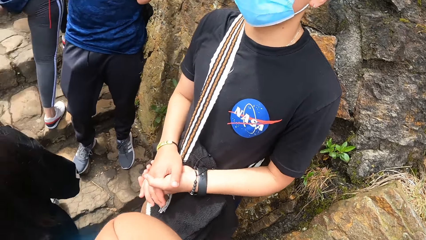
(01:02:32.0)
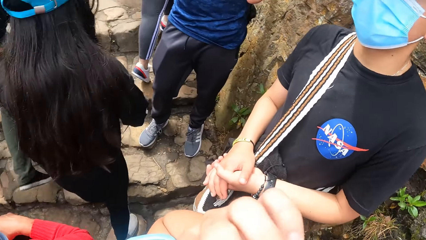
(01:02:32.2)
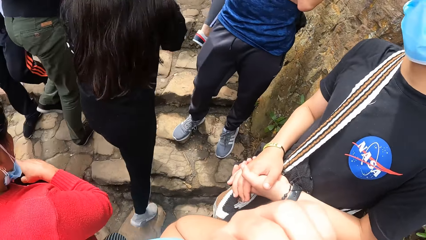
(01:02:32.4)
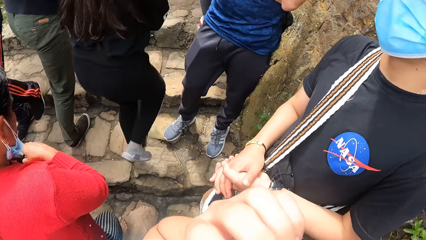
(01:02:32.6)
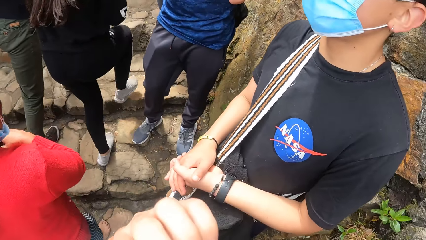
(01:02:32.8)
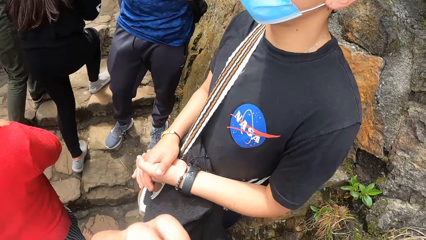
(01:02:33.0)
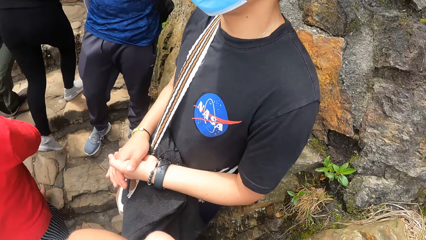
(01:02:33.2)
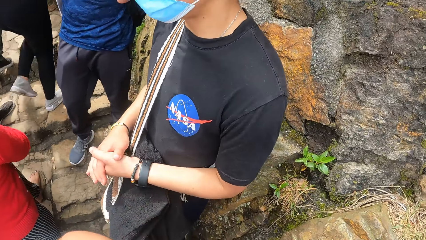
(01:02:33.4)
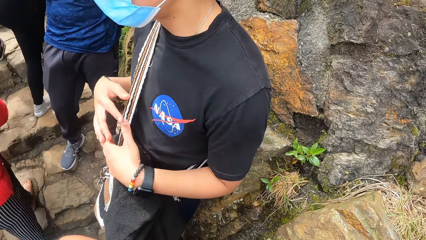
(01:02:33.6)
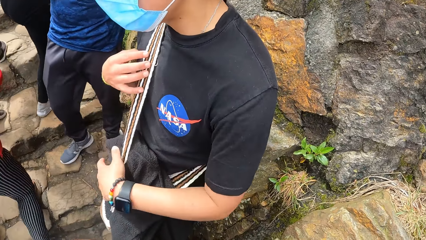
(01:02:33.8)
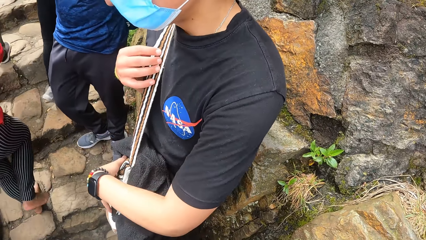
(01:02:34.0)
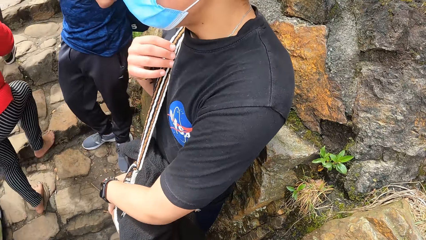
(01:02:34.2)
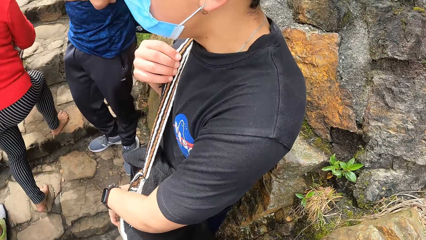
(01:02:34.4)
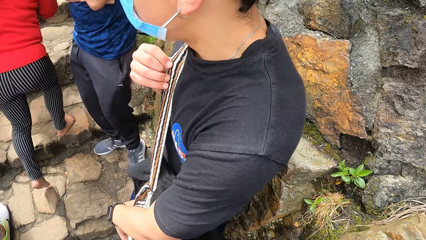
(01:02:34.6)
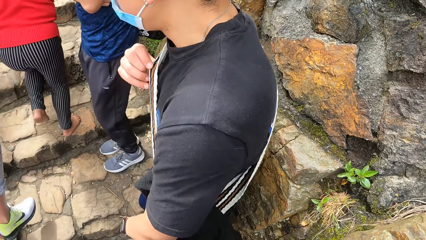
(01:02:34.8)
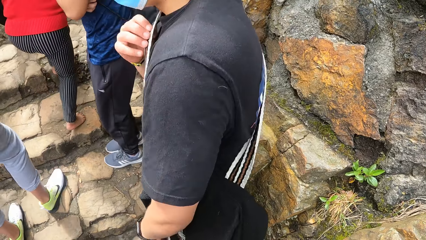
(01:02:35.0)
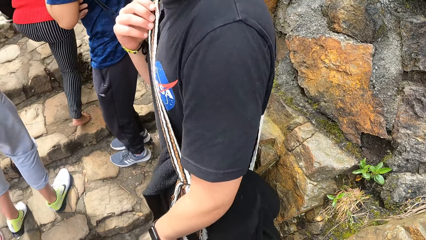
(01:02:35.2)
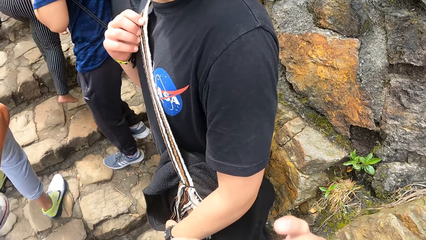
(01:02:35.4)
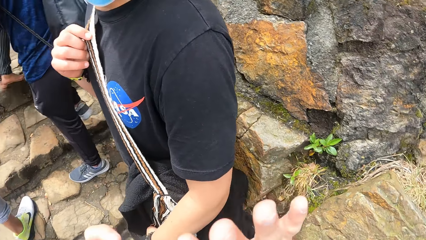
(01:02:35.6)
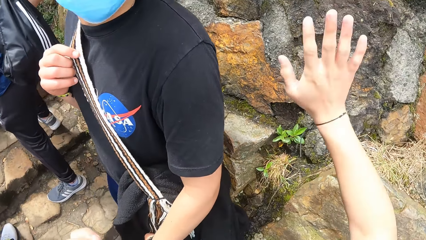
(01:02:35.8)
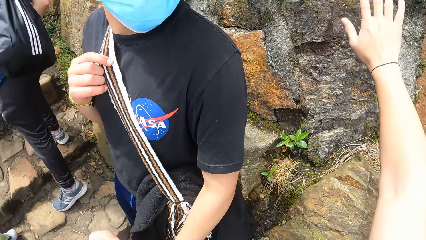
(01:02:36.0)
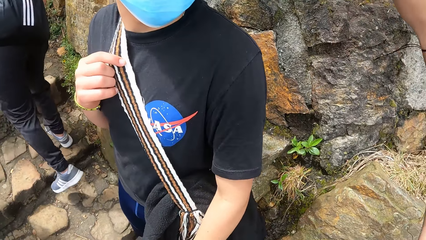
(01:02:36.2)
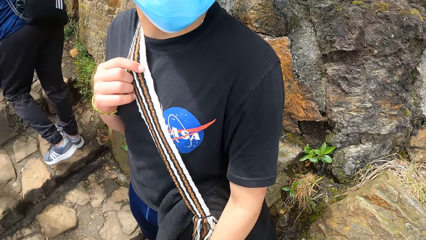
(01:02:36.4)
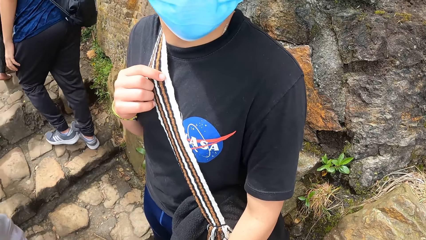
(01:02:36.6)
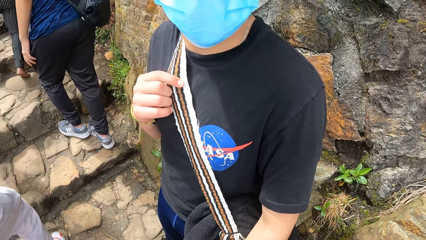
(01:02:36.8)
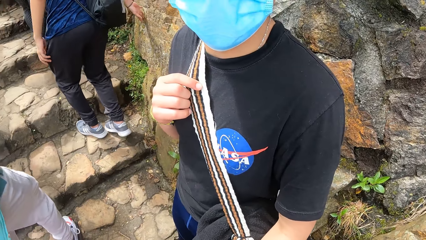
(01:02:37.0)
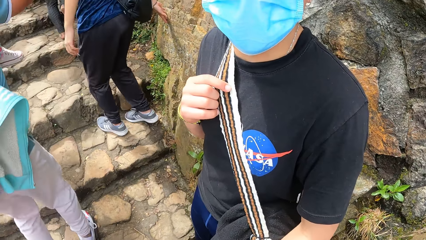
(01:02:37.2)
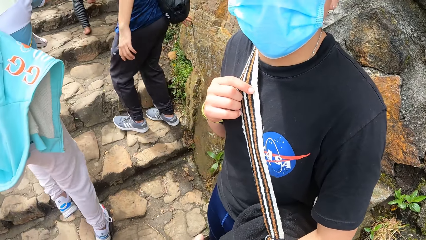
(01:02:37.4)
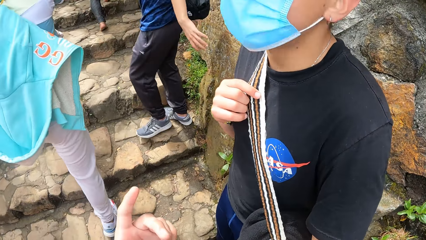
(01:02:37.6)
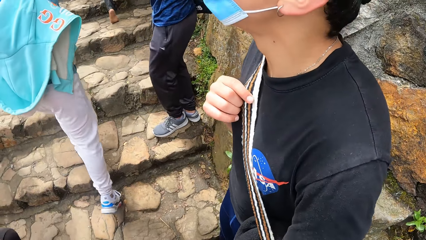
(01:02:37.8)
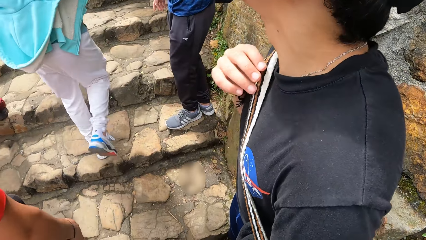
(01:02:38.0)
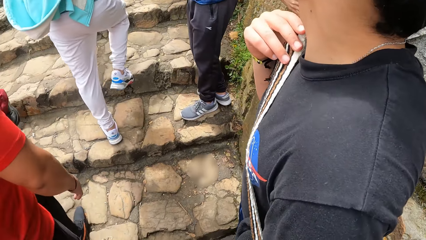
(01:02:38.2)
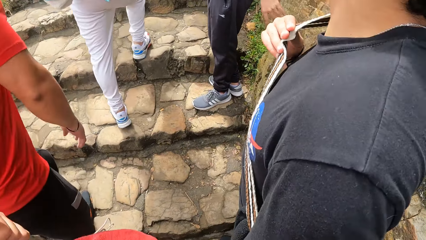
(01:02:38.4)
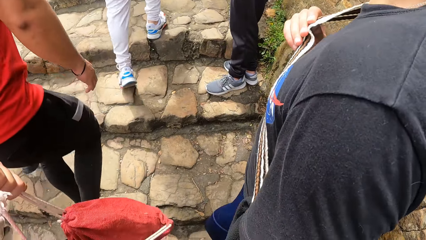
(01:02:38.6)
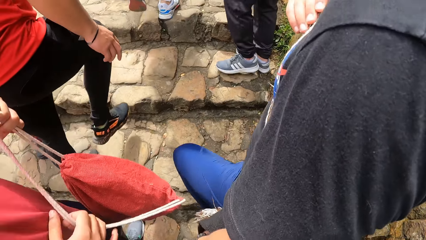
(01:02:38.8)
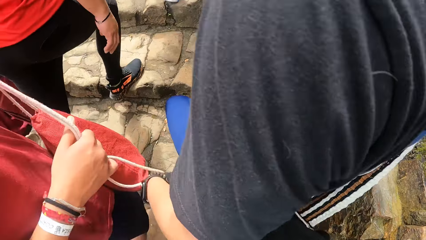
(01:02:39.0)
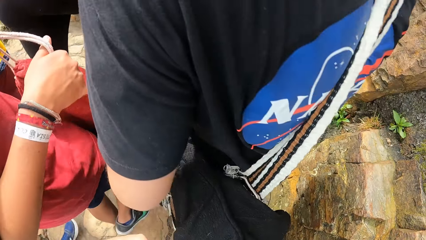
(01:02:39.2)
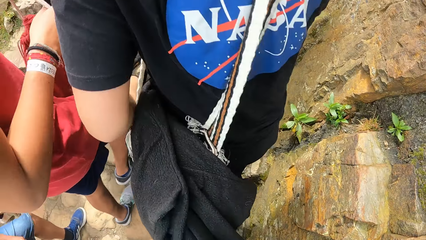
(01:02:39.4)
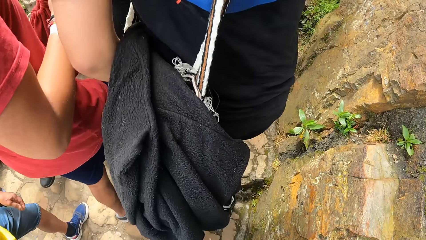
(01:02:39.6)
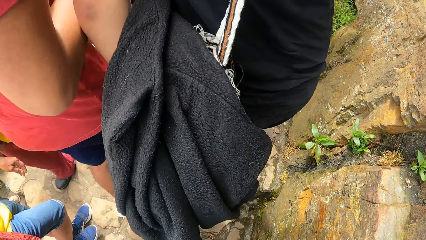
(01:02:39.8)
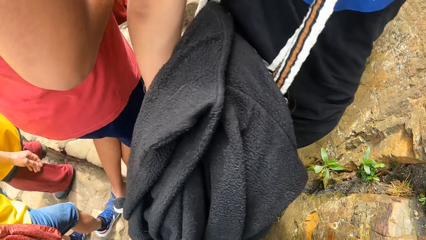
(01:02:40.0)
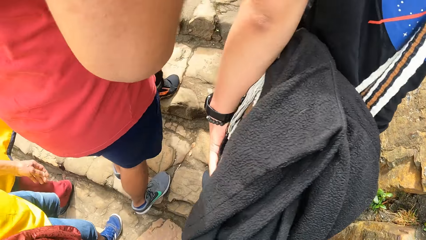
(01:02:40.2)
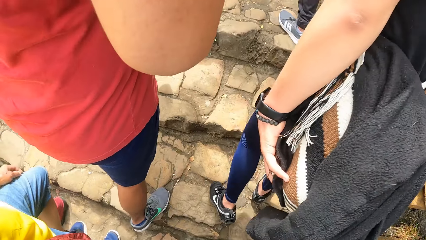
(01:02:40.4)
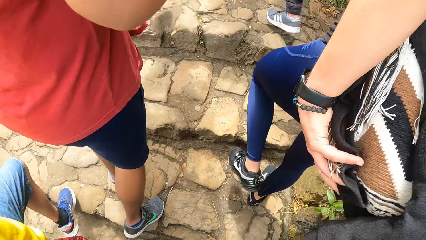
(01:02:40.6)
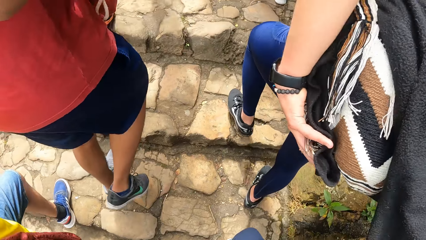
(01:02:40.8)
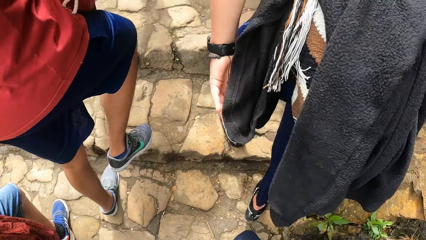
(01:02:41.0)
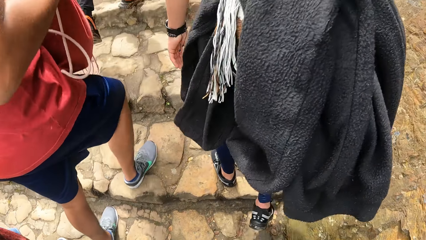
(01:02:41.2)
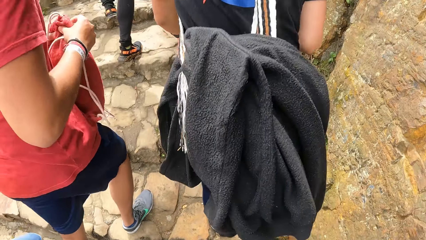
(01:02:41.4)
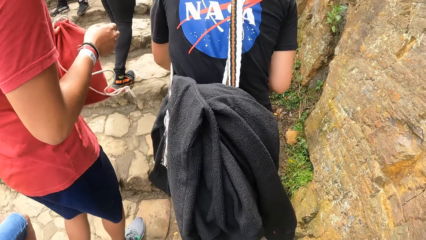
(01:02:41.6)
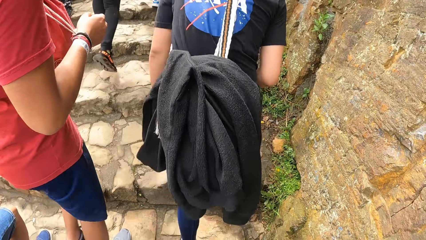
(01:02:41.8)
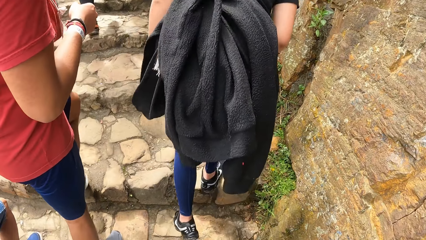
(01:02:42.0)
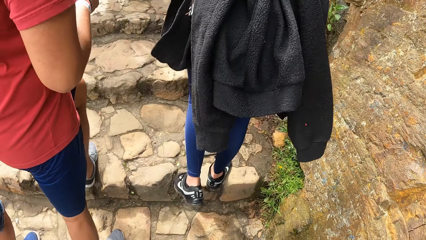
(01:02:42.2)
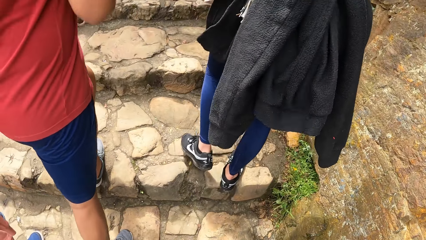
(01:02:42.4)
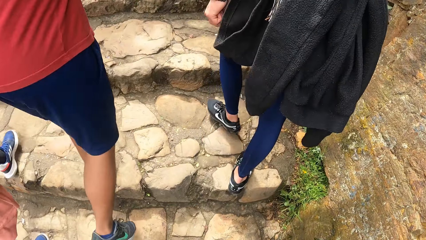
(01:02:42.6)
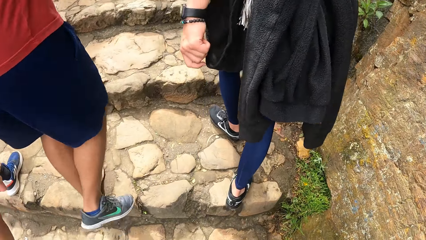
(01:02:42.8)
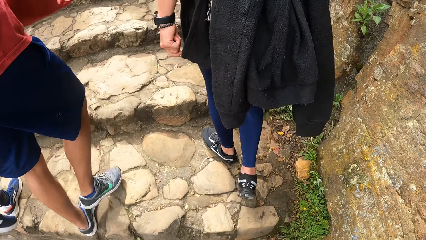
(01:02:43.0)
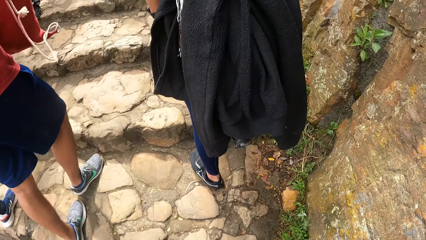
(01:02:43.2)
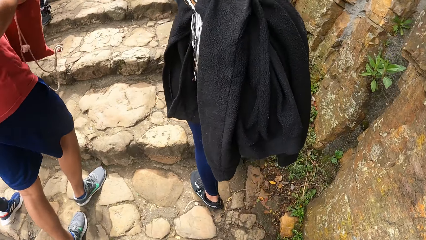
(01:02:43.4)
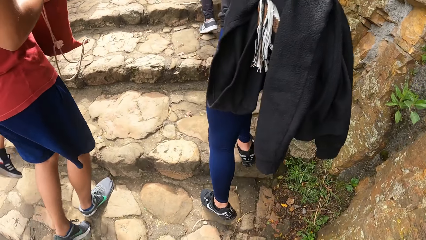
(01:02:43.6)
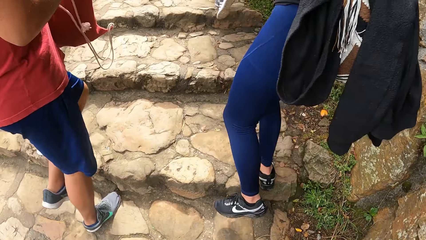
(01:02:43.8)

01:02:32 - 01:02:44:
A man holds the bag with hands. The camera wearer lifts the hand. Another man moves up the stairway. The camera wearer moves up the stairway. The first man moves up the stairway. A third man moves up the stairway.

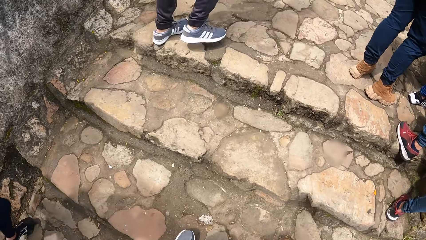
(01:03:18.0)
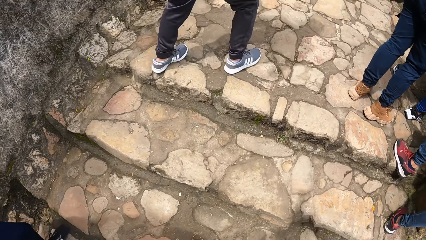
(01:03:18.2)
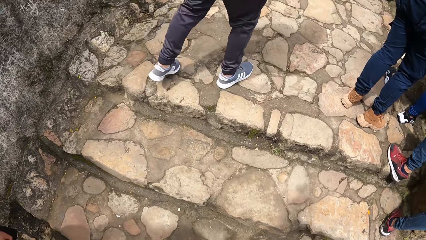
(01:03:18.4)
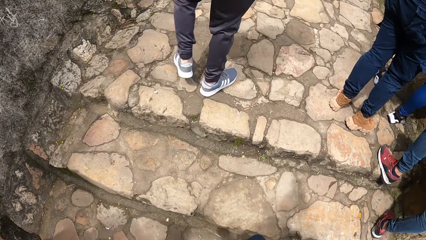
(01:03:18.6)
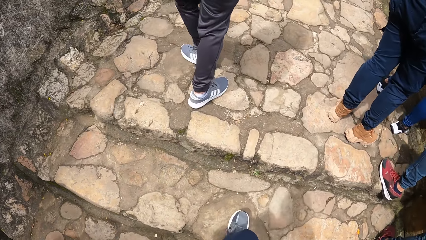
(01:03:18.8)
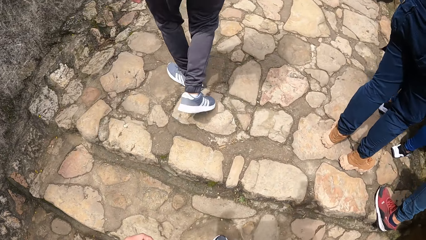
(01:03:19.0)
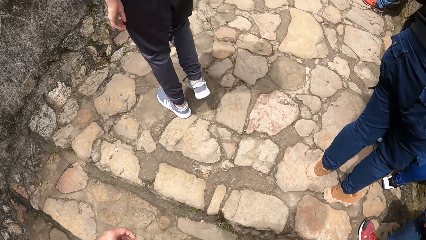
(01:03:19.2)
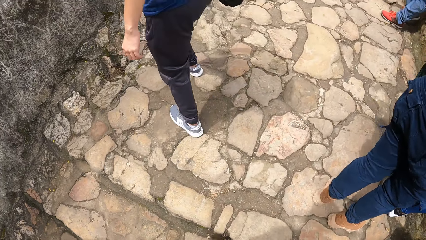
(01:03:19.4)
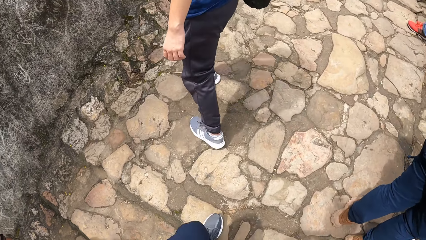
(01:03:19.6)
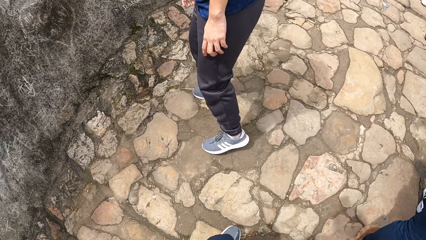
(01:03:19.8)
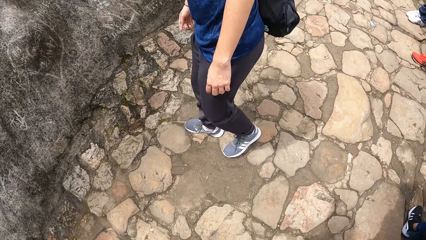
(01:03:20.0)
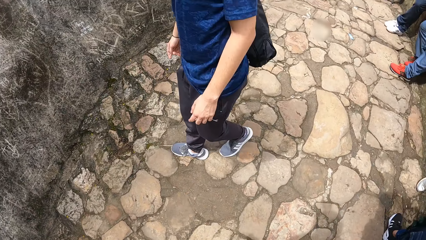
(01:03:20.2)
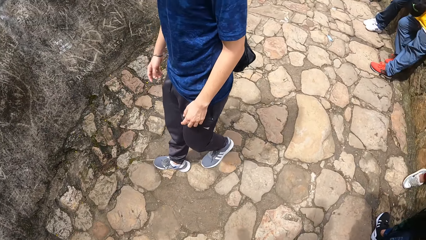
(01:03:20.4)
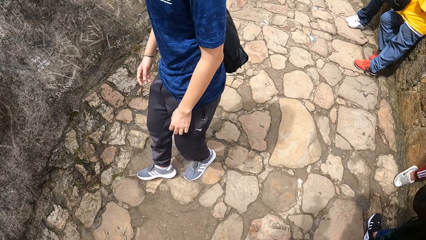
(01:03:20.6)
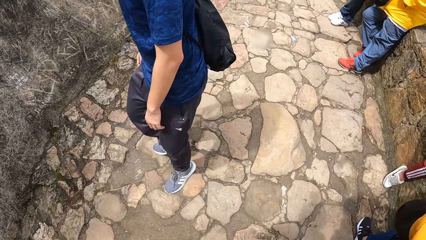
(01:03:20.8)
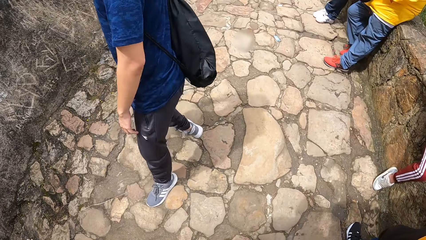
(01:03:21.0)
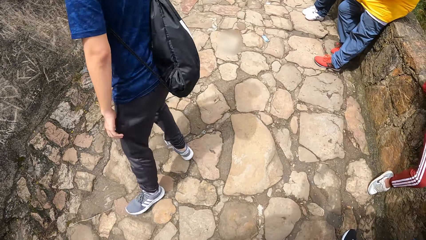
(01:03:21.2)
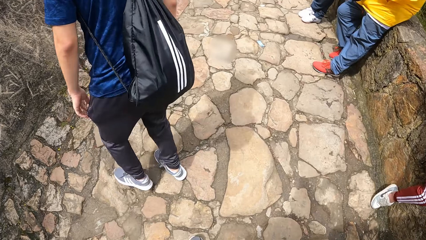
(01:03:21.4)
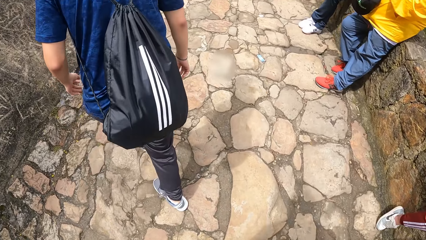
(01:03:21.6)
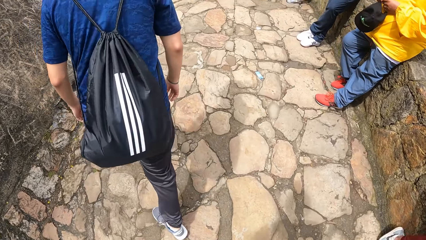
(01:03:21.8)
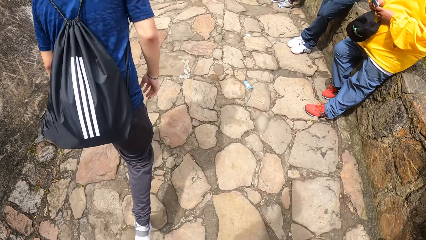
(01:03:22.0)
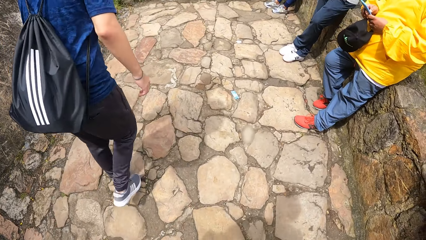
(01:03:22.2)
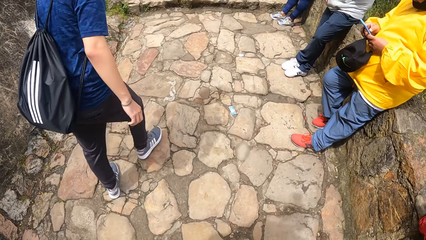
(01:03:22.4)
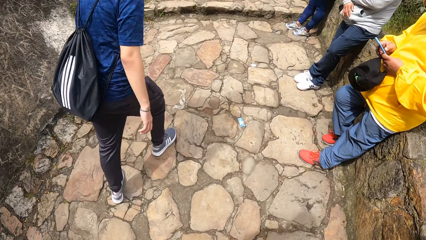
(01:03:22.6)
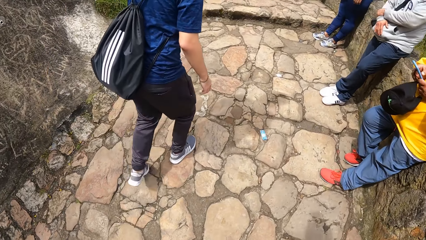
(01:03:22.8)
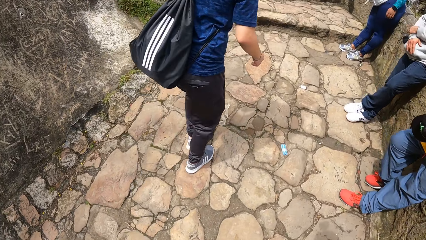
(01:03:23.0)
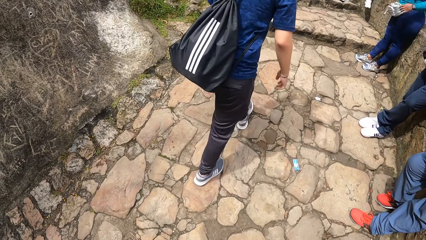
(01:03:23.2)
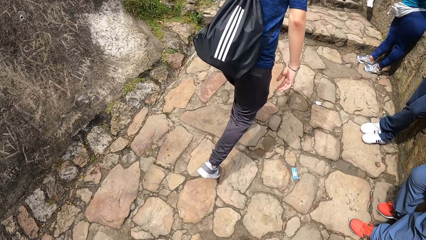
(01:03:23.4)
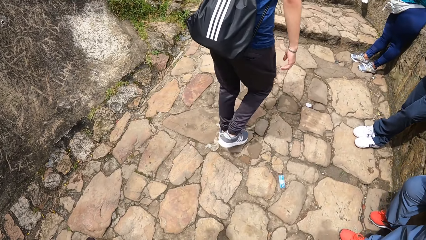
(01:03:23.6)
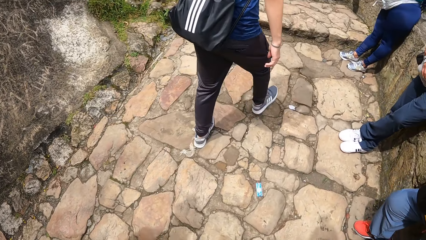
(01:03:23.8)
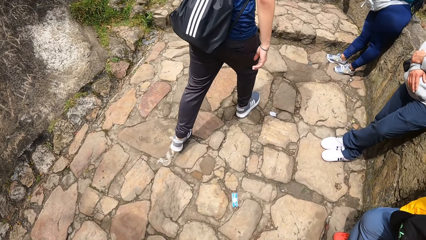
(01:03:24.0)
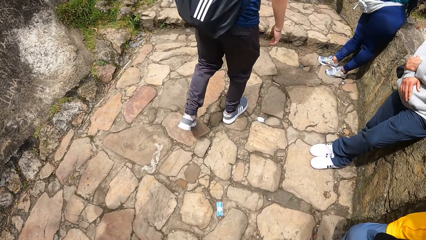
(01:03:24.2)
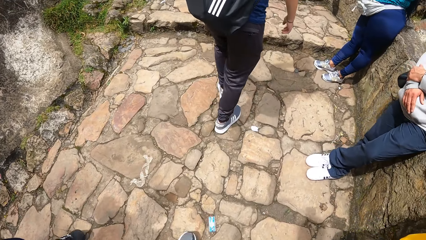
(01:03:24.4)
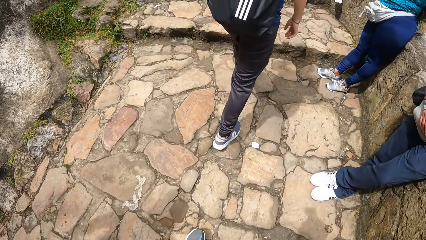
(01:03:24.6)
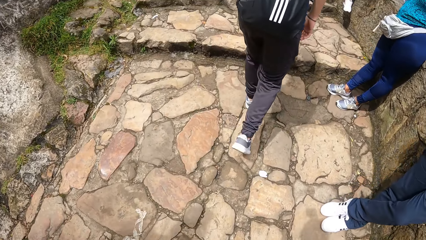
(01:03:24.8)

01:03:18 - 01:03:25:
The camera wearer climbs steps.
